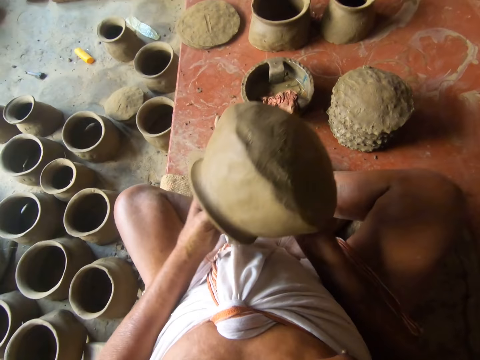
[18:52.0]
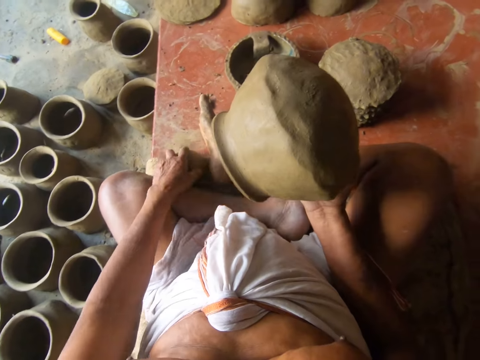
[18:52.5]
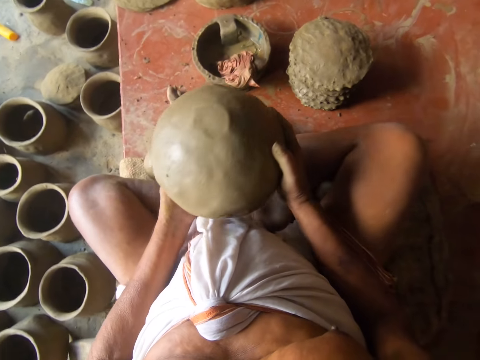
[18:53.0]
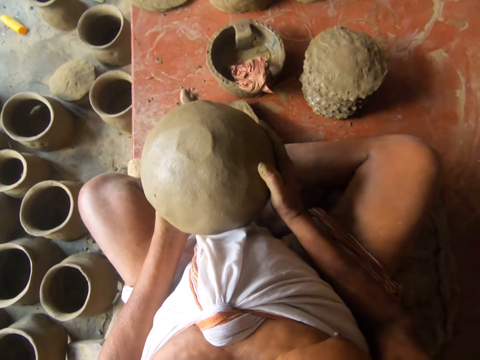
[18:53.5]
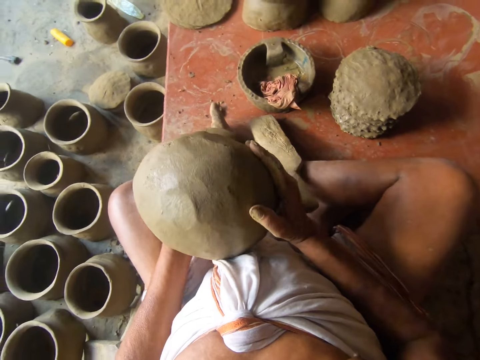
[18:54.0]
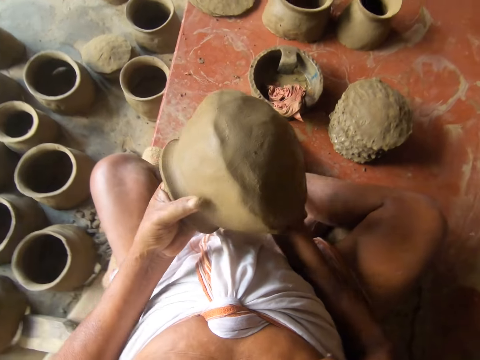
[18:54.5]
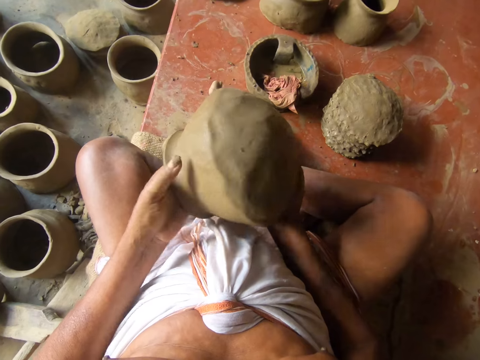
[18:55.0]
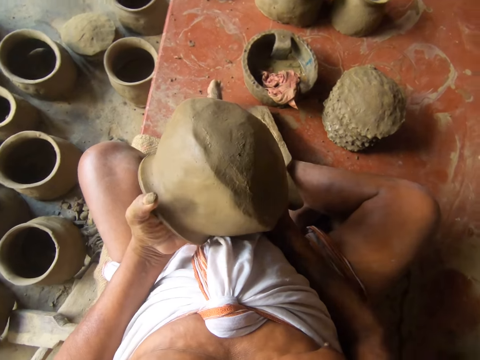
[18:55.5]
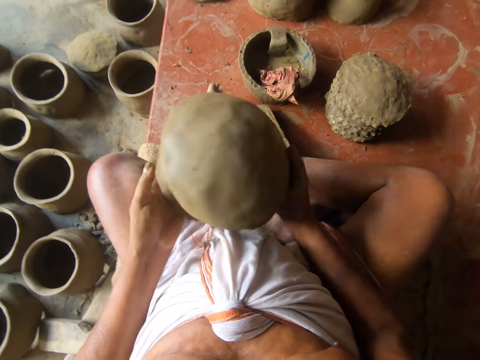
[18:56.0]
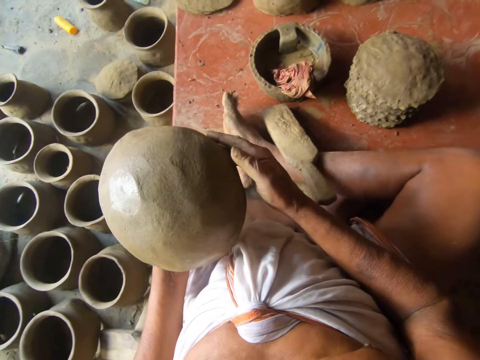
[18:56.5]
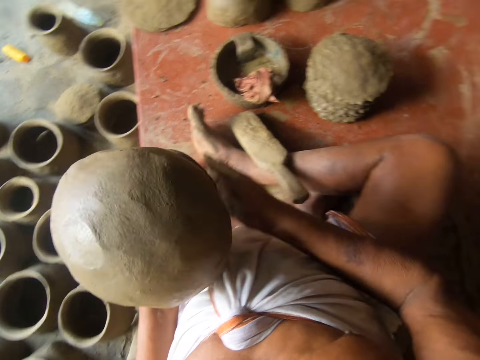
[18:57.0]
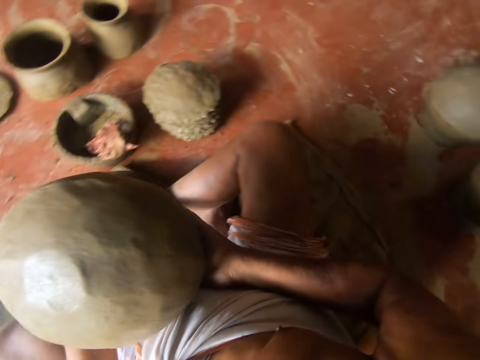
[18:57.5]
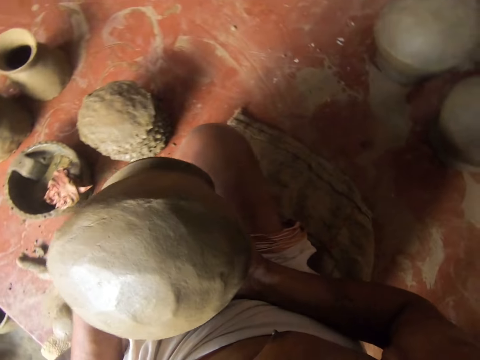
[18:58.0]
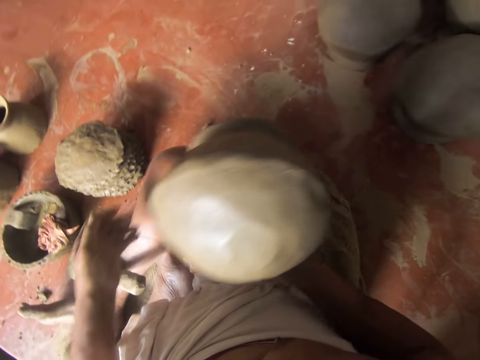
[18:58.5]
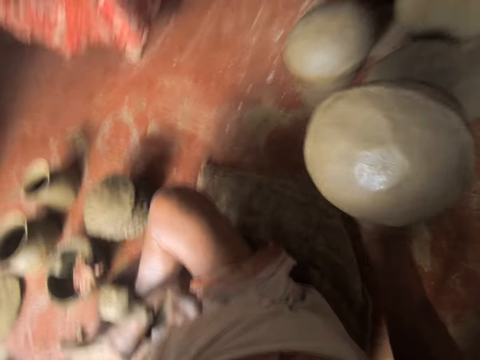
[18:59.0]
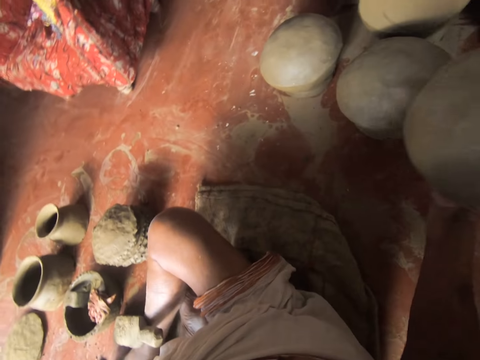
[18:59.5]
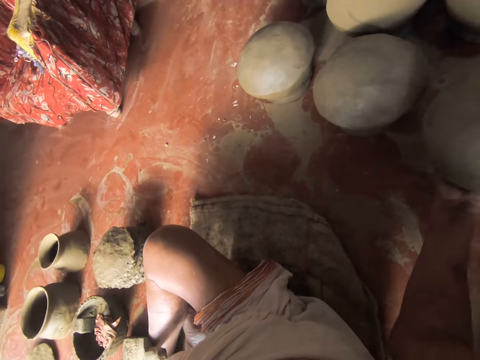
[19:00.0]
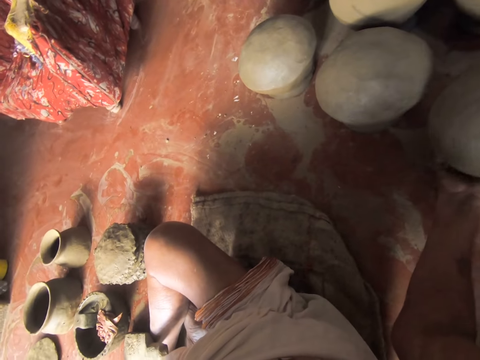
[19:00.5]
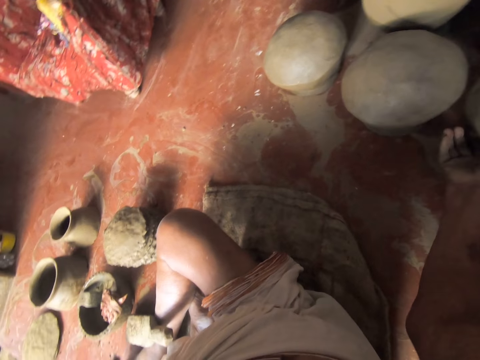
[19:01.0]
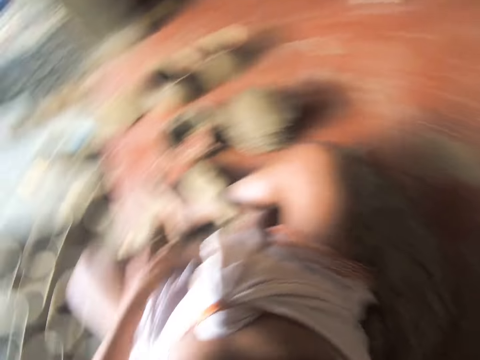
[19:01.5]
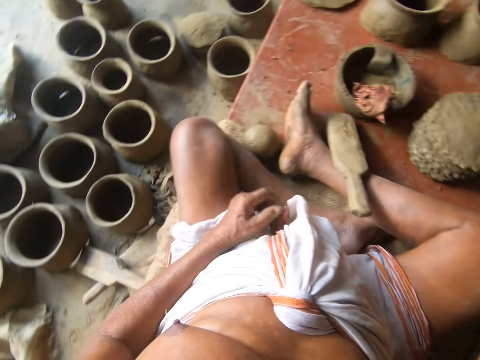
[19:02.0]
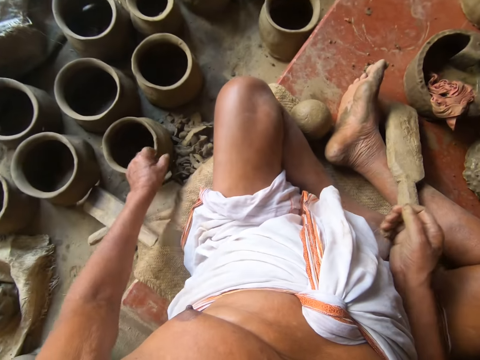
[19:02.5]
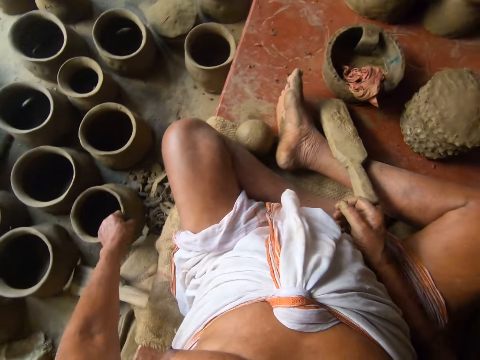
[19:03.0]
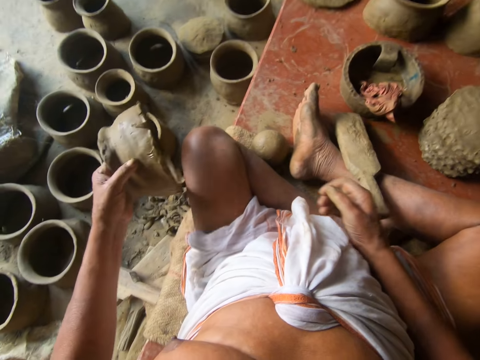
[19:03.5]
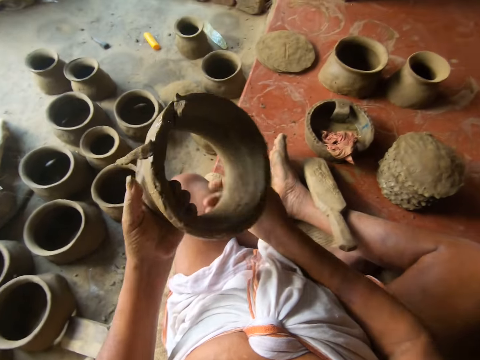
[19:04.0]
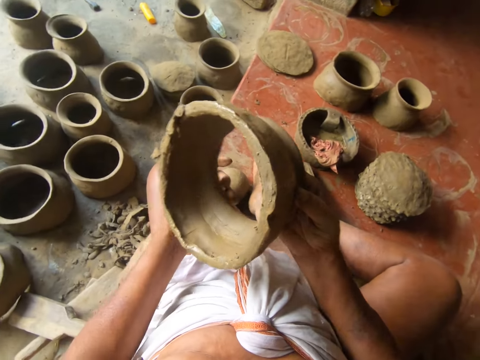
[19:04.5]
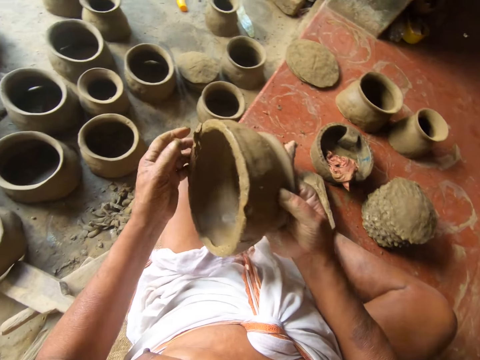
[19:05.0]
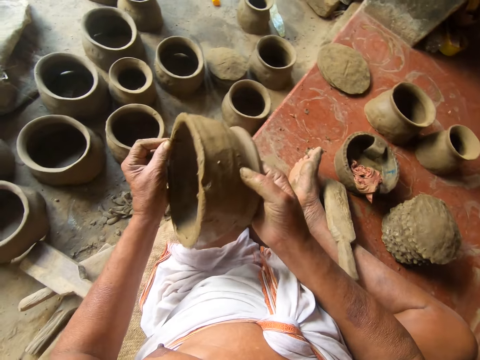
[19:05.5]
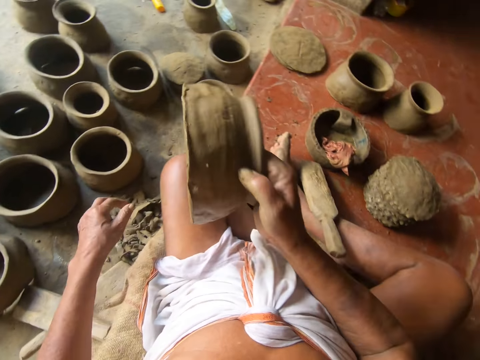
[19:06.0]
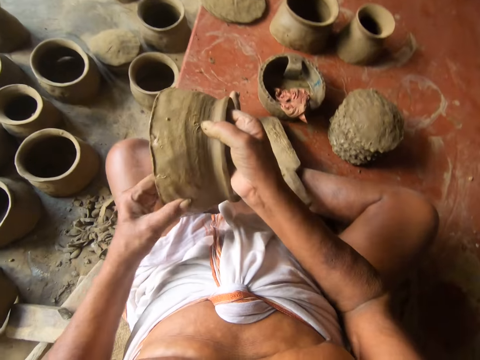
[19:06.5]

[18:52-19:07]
The camera wearer removes the hand from the pot. They remove a clay mold from inside the pot with the left hand and put the clay mold on the floor with the left hand. They inspect the pot. They hold the pot upside down with both hands. They mold the pot with the left hand. They hold the pot with the right hand. They put the pot upside down on the ground. They pick up a piece of clay on the side. They pick up another pot with the left hand. They inspect the piece of clay. They hold the pot with both hands. They wipe the pot with the left hand.

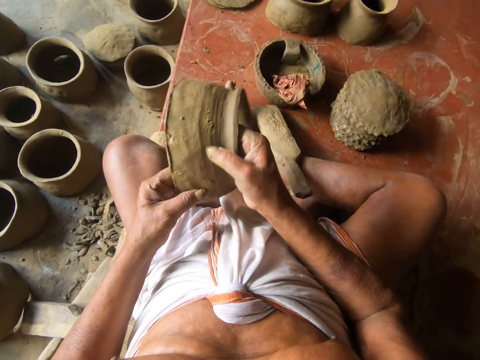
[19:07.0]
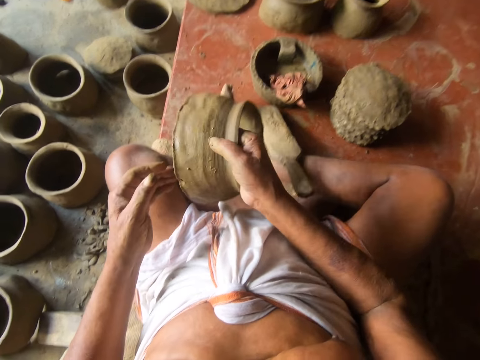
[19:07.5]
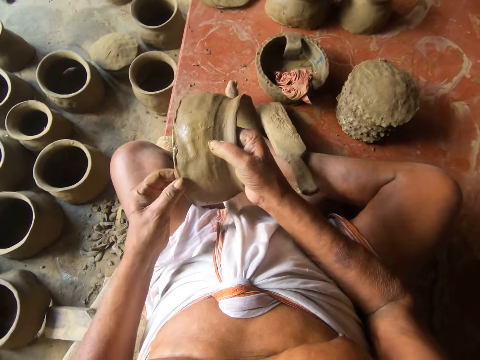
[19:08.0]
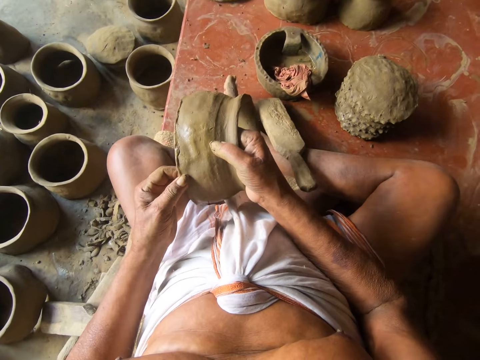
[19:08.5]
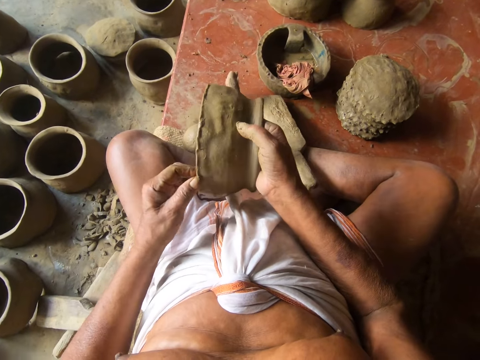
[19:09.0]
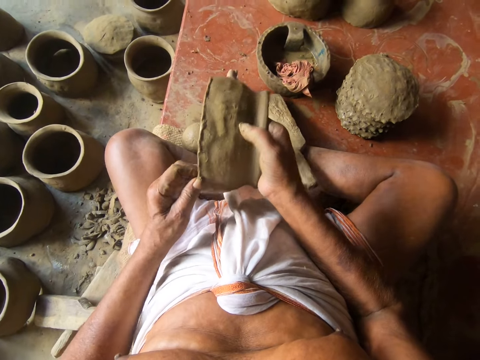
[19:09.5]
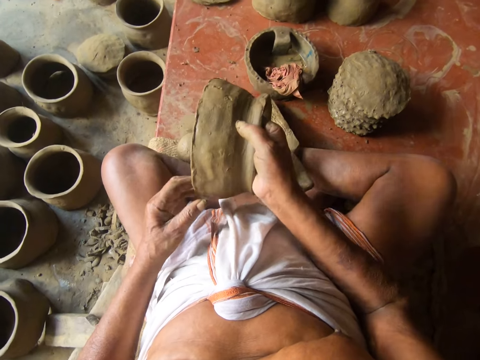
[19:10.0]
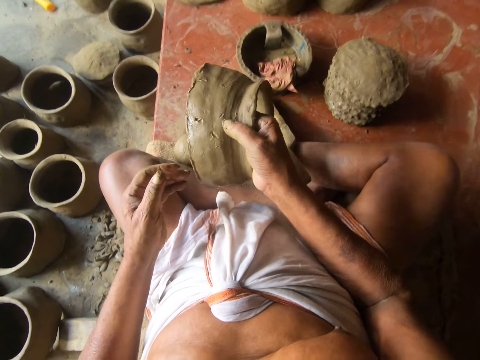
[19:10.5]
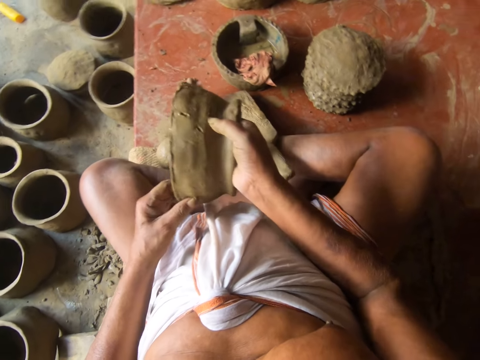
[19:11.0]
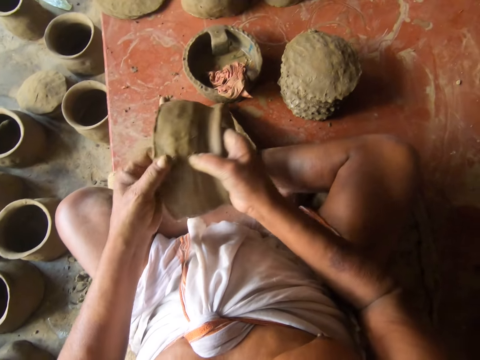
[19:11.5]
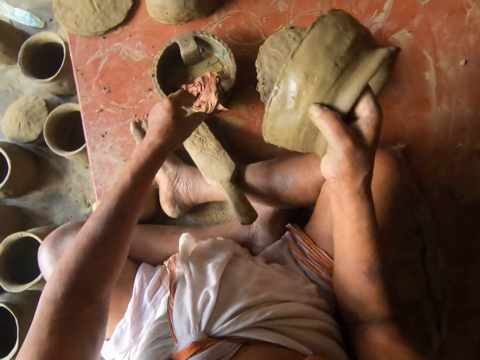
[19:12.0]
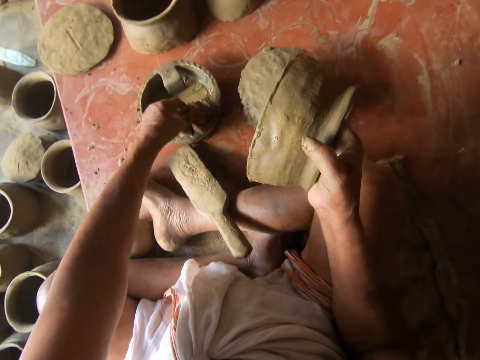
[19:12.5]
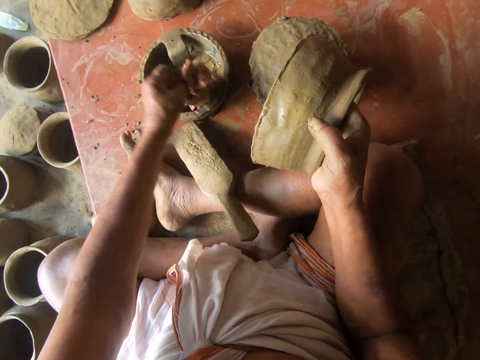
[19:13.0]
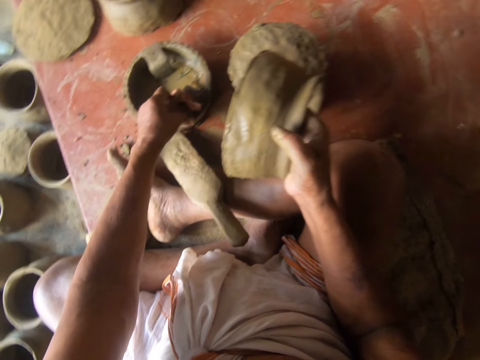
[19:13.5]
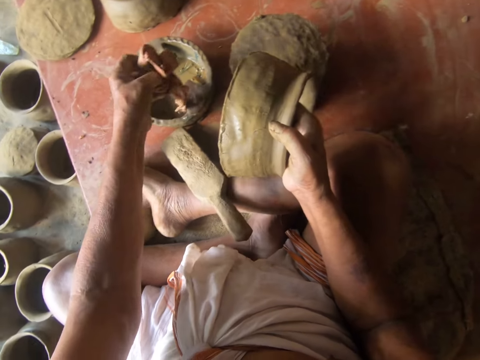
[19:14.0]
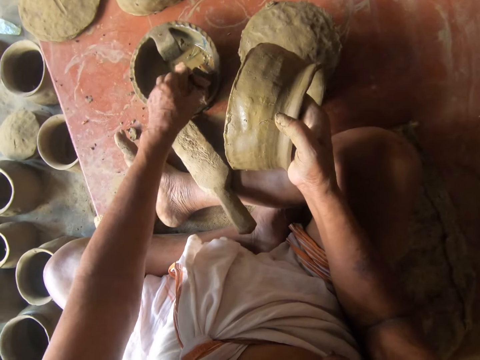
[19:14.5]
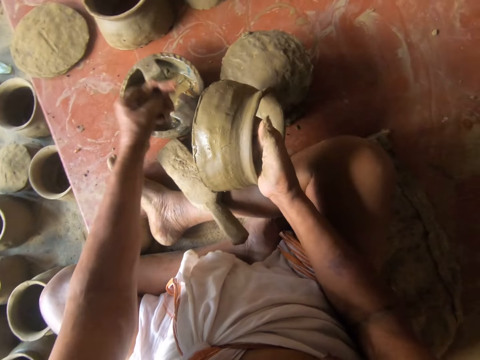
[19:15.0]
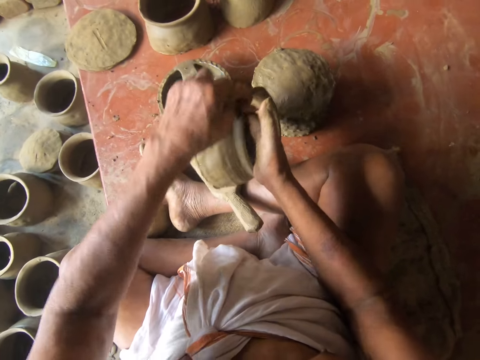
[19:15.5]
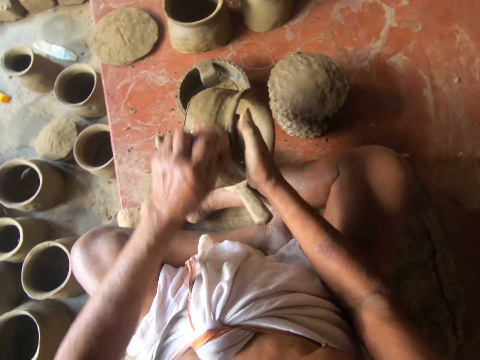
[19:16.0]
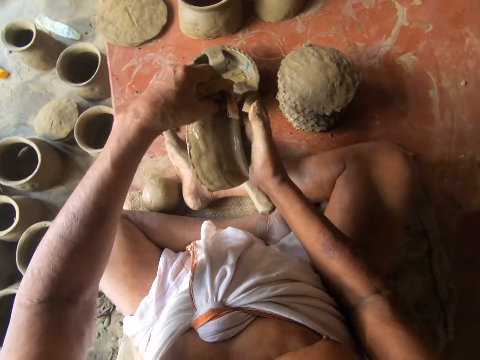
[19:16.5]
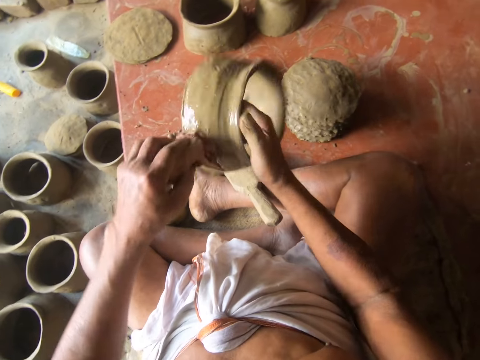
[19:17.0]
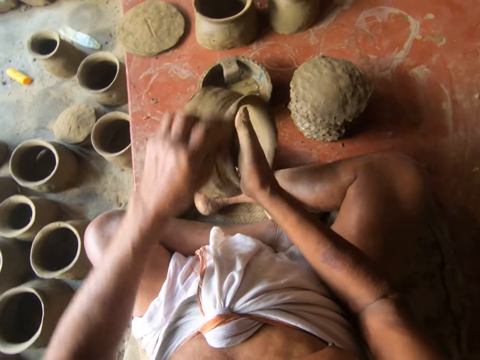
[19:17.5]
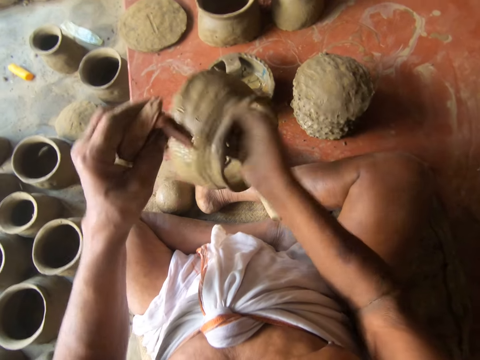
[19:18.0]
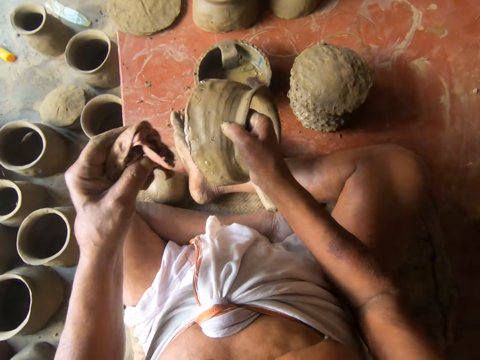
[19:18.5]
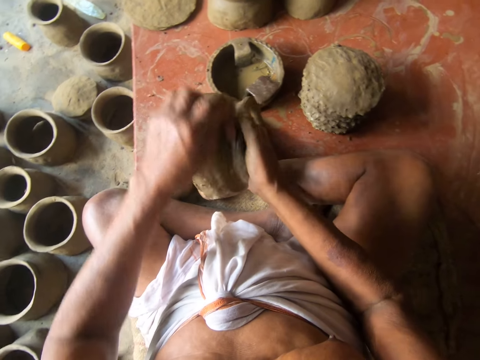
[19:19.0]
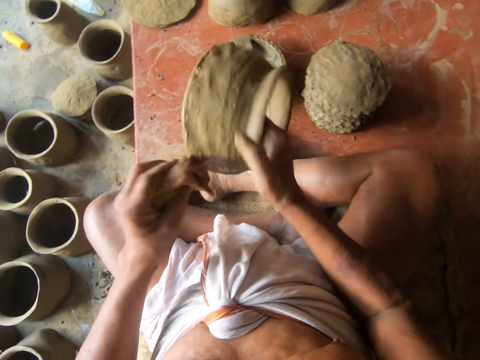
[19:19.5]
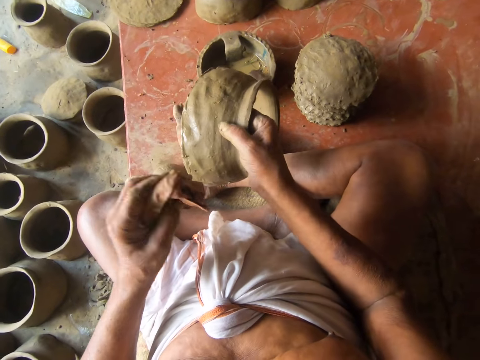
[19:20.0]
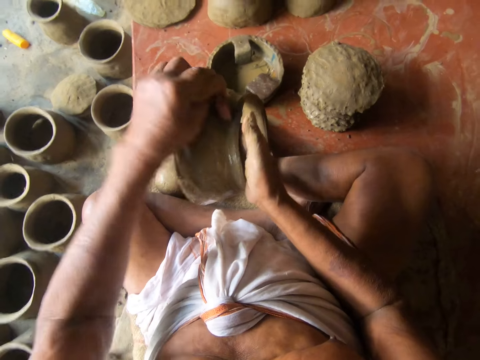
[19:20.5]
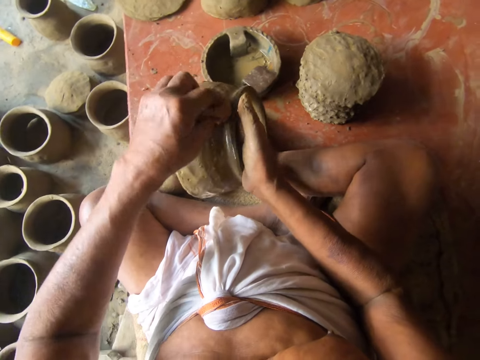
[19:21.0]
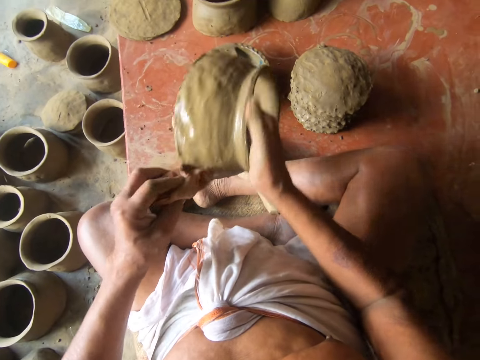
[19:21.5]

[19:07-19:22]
The camera wearer rotates the pot with the right hand. They mold the pot with the left hand. They pick up the cloth with the left hand. They dip the piece of cloth in water. They fold the cloth in the container with the left hand. They wipe around the clay with the piece of cloth.
